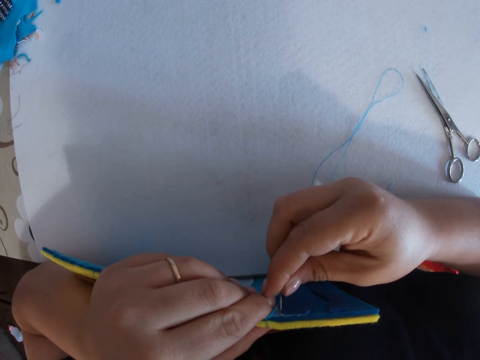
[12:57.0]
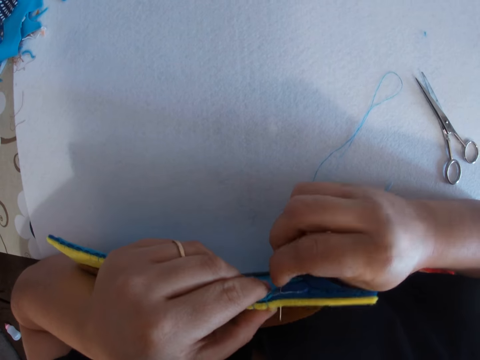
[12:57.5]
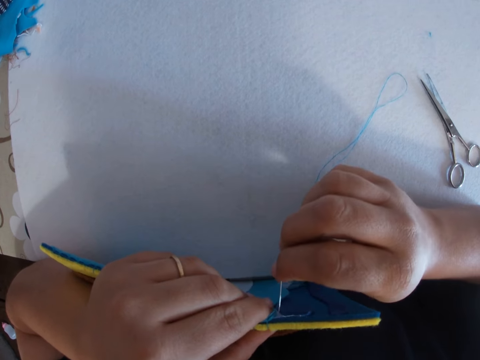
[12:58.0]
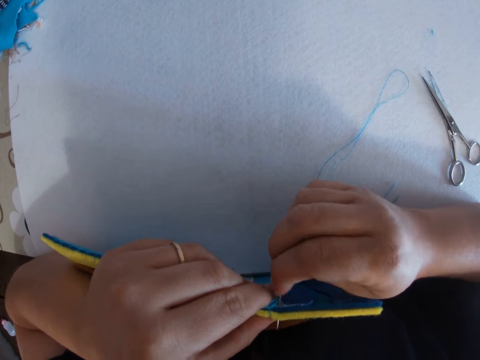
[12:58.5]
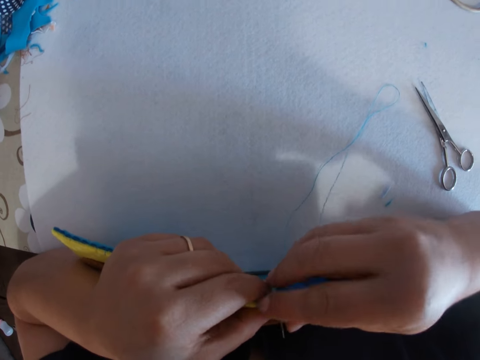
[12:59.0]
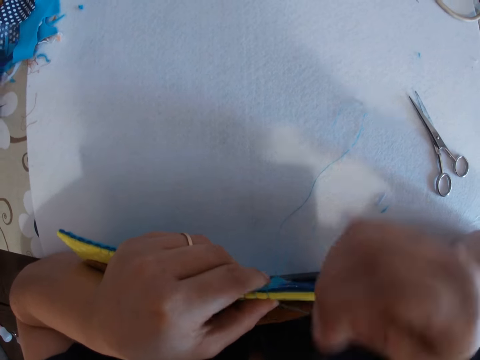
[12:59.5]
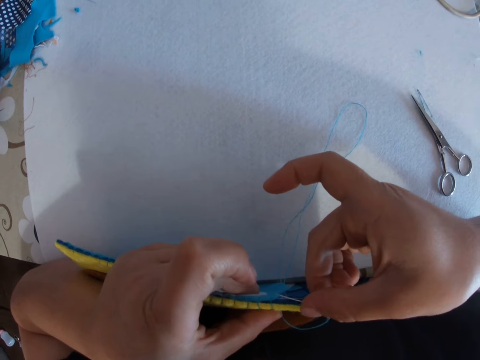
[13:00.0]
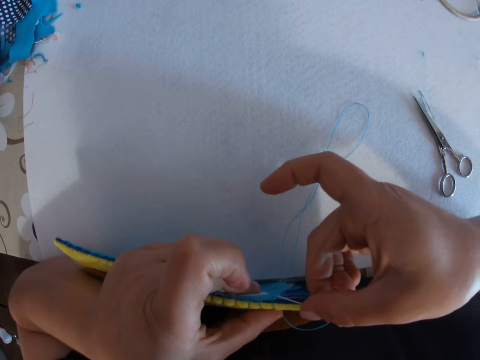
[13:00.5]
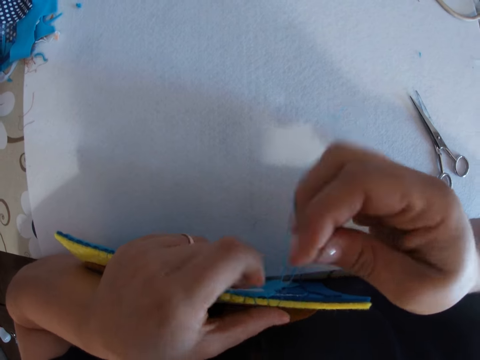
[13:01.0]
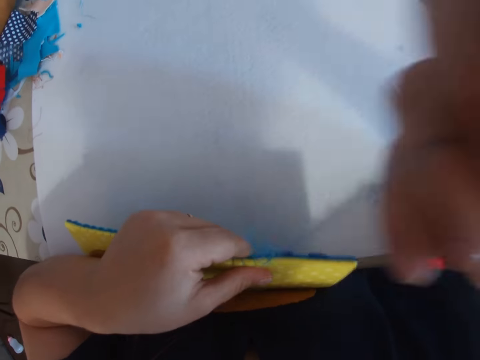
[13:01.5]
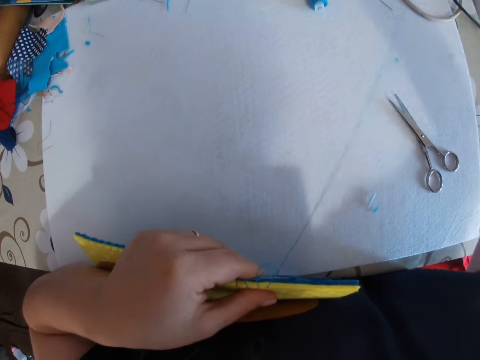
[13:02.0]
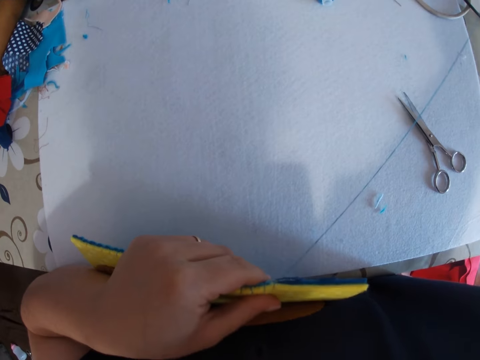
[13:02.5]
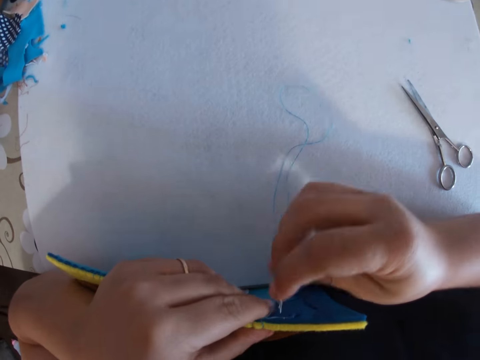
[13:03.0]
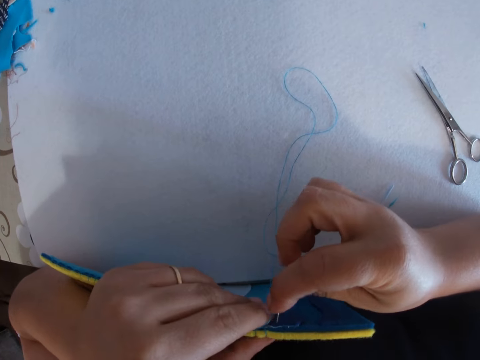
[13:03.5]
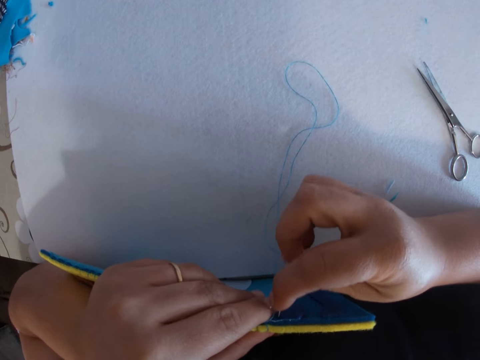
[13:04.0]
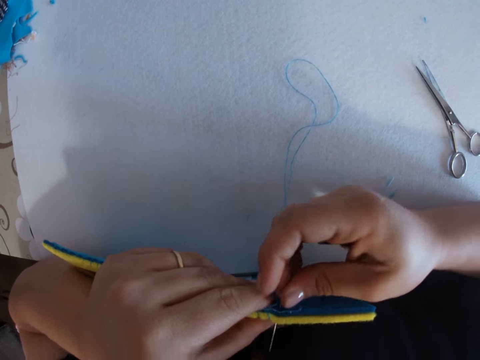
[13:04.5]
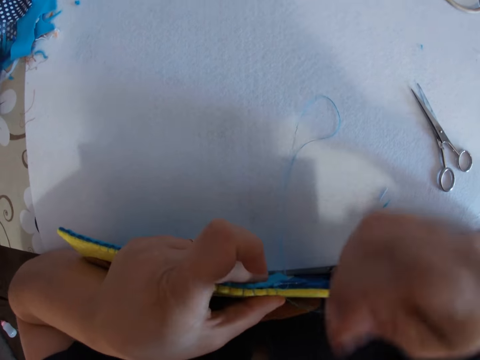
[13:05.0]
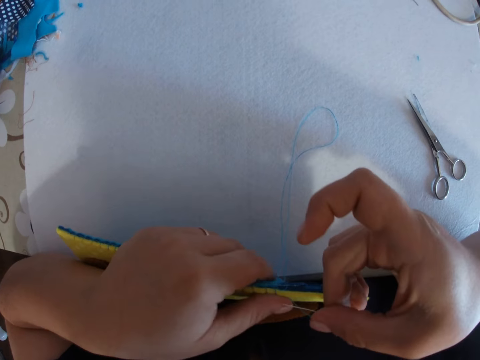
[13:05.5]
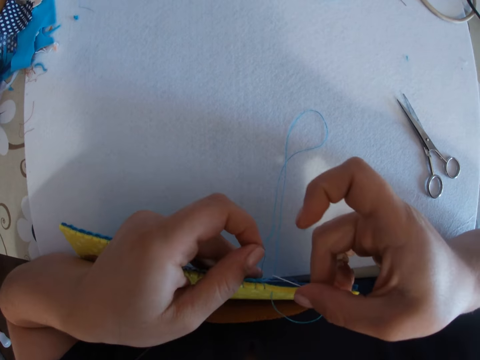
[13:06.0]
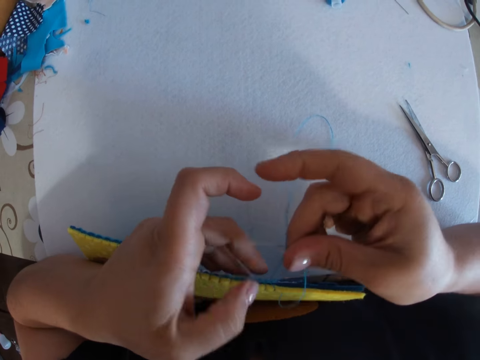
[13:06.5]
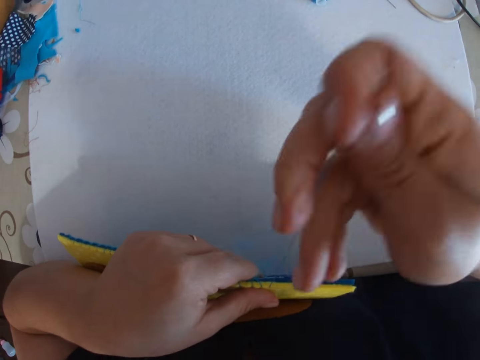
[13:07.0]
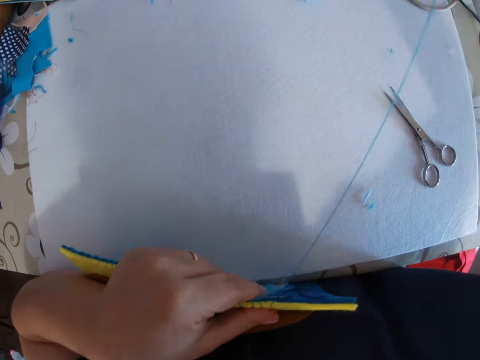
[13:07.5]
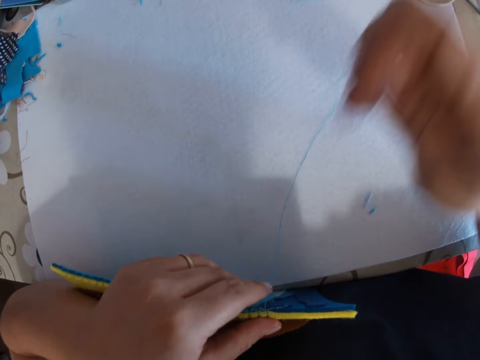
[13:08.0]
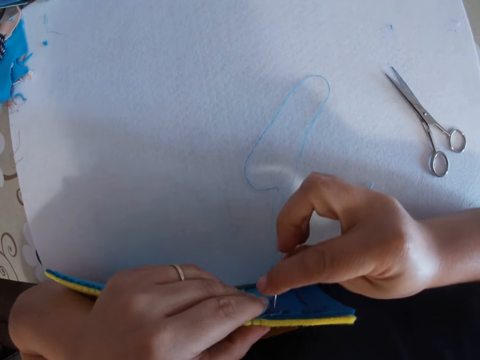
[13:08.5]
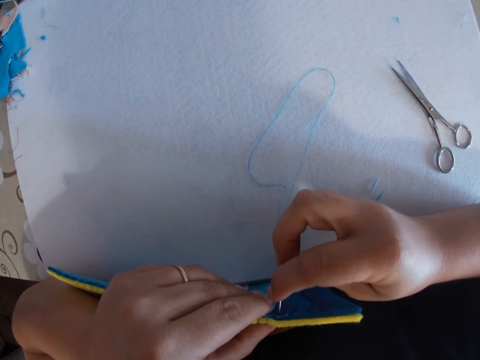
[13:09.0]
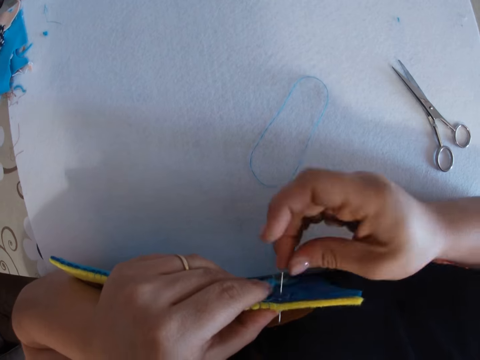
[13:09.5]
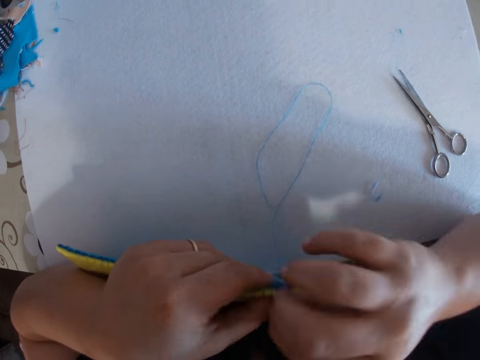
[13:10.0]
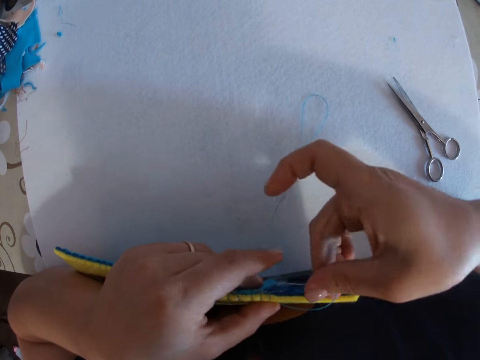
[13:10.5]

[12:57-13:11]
The camera wearer pulls thread with the needle in her right hand. She sews the cloth material with the needle in her right hand. She pulls the thread with two fingers on her left hand. She pulls the thread with the needle in her right hand. She pulls the thread with her right hand. She sews the cloth material with the needle in her right hand.

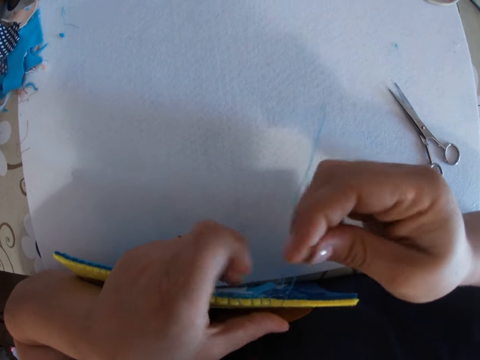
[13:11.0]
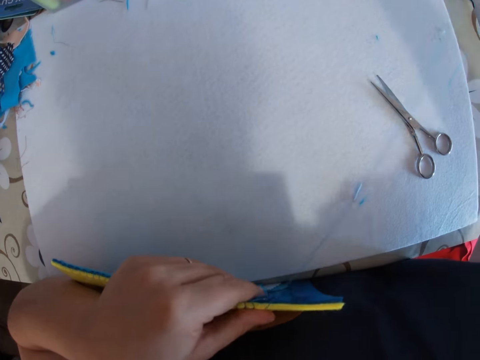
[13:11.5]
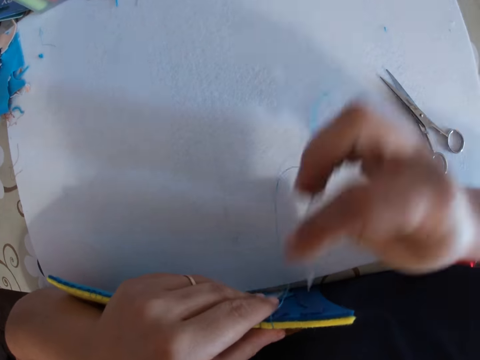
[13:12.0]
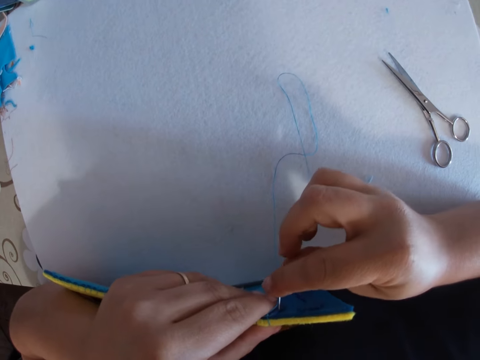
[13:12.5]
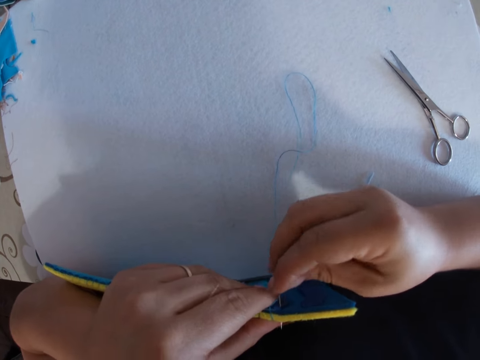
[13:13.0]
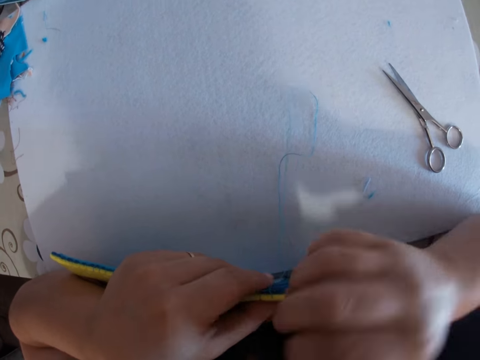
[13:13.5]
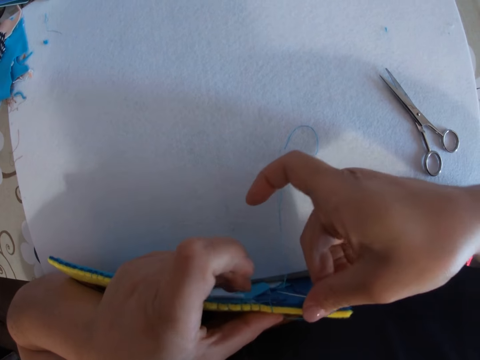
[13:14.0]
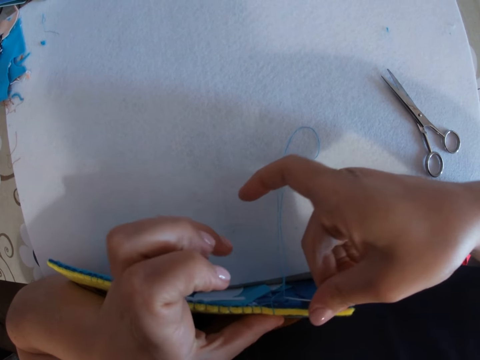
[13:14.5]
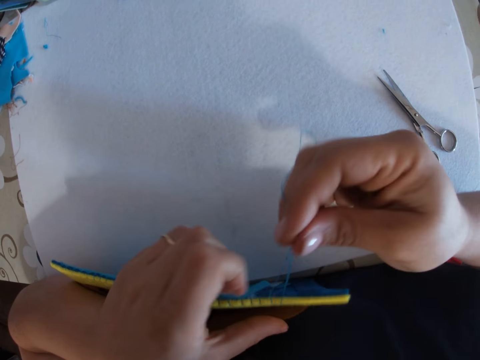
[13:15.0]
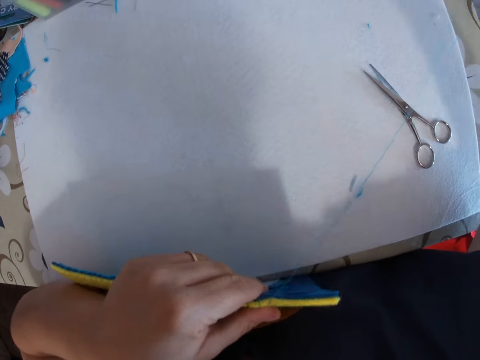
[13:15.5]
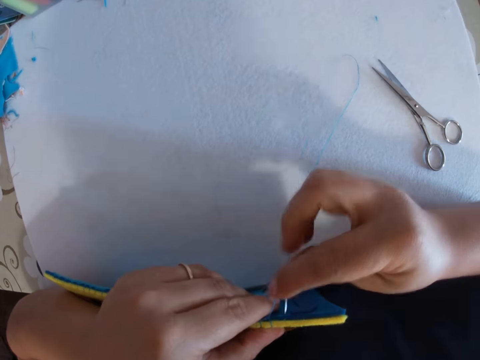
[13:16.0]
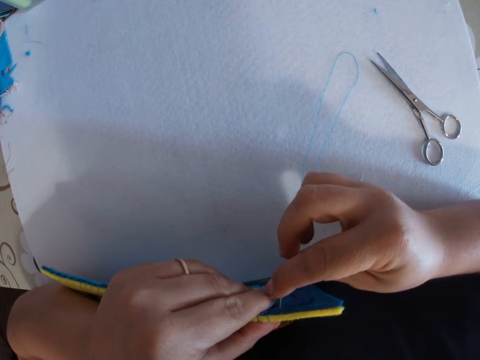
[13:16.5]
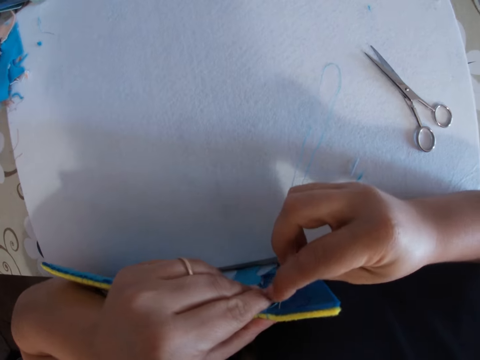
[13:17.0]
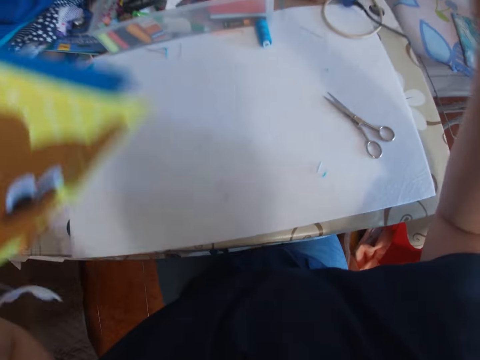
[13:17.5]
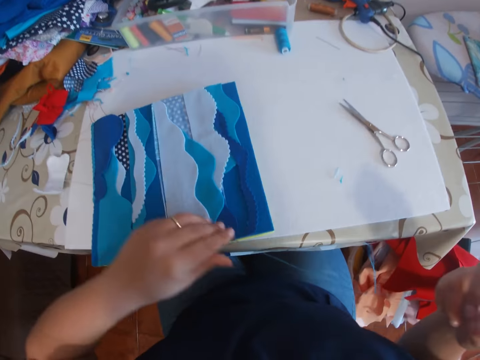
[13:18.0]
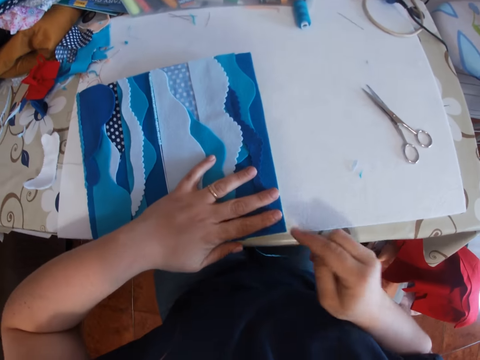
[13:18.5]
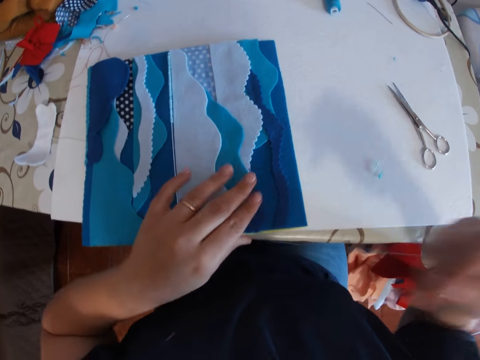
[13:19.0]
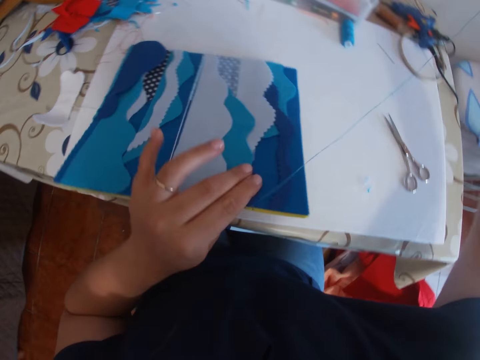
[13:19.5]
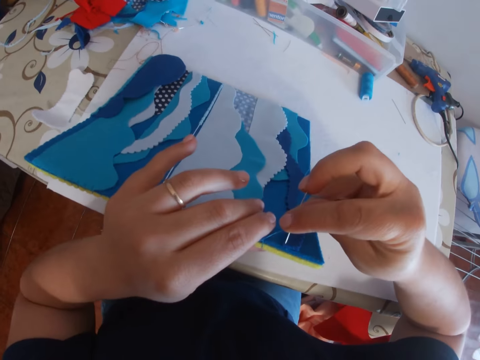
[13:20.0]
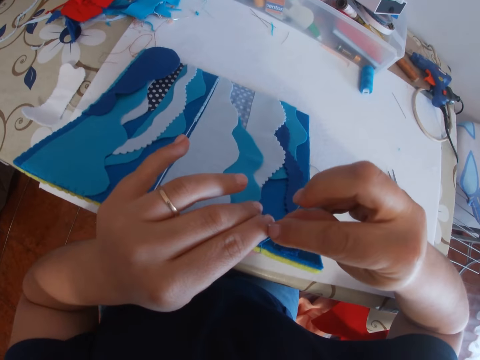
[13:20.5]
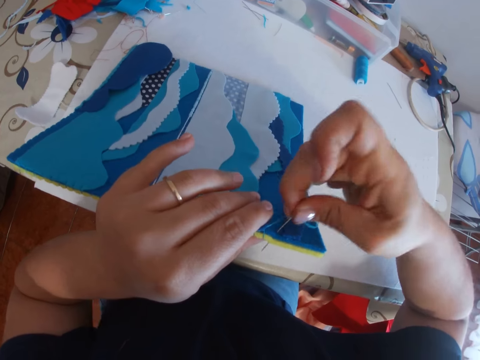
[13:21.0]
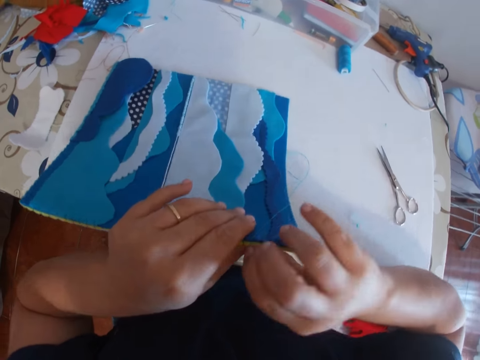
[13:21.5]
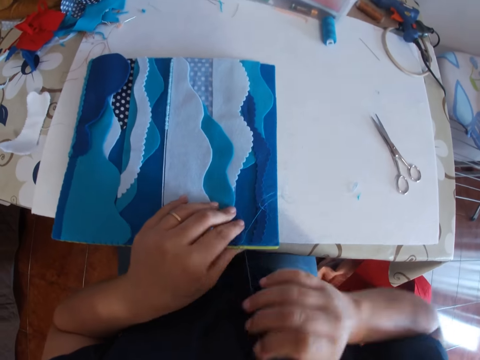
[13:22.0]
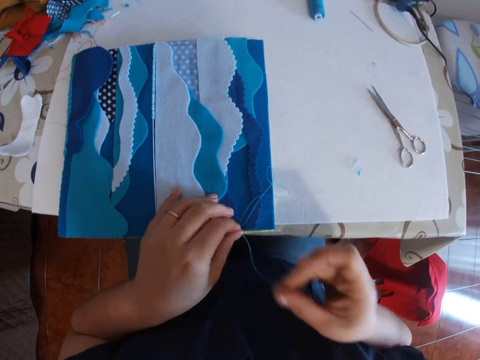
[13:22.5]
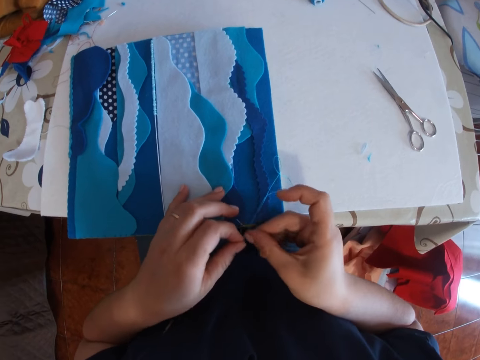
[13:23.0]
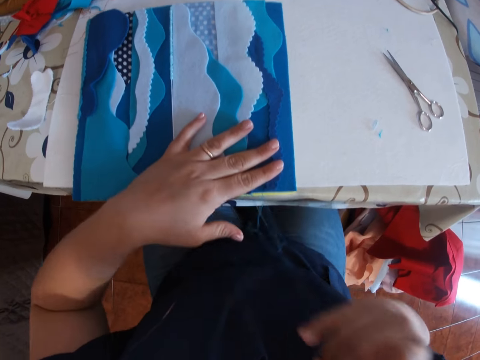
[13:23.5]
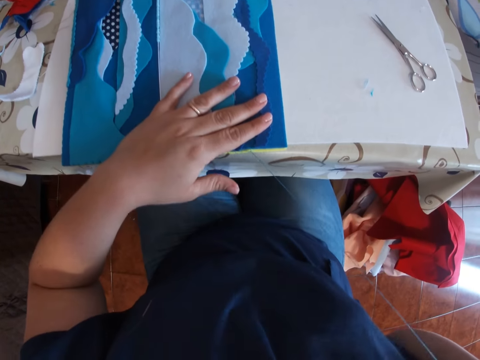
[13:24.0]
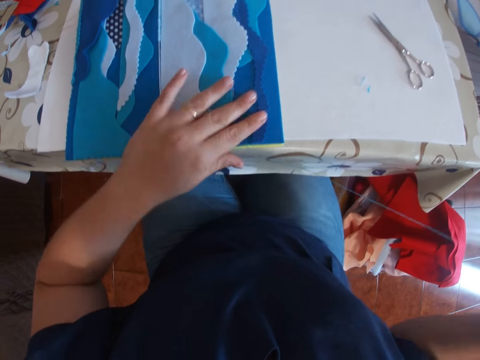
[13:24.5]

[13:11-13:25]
The camera wearer pulls the thread with the needle in her right hand. She sews the cloth material with the needle in her right hand. She pulls the thread with the needle in her right hand. She sews the cloth material with the needle in her right hand. She uplifts something. She pulls the thread with the needle in her right hand. She drops the cloth material on the table with her left hand. She pulls the thread with the needle in her right hand and holds down the cloth material to the table with her left hand. She sews something on the table. She lifts the cloth material from the table with her left hand. She sews the cloth material with the needle in her right hand. She drops the cloth material on the table with her left hand. She makes a knot with the thread. She pulls the thread with both hands. She holds down the cloth material to the table with her left hand and pulls the thread with the needle in her right hand.
